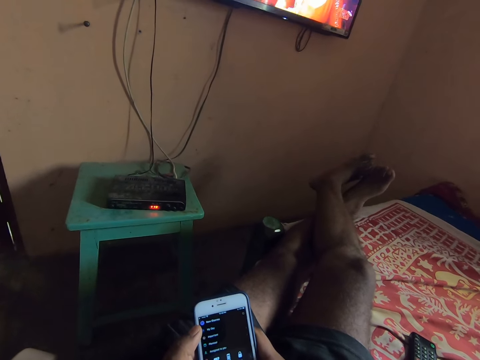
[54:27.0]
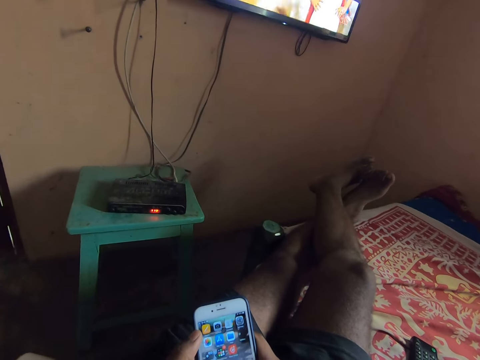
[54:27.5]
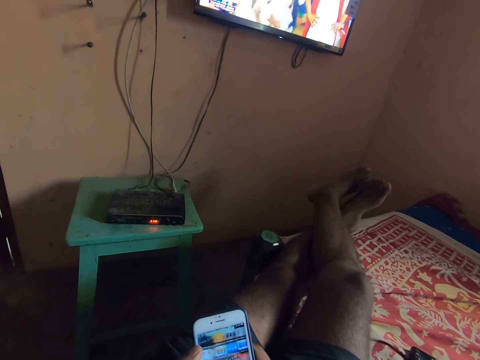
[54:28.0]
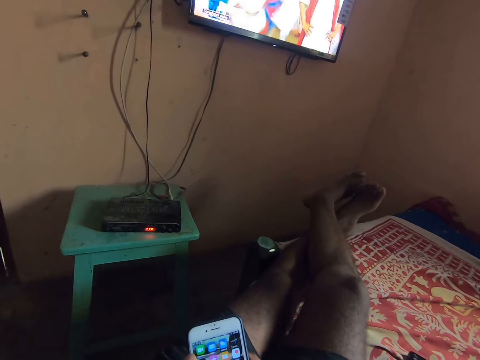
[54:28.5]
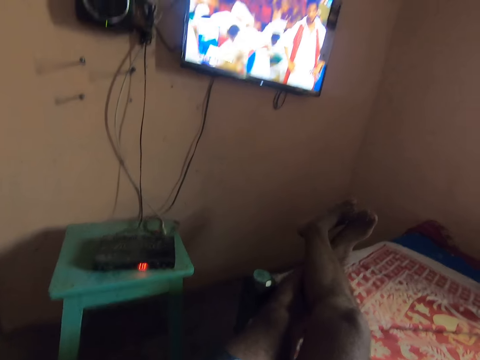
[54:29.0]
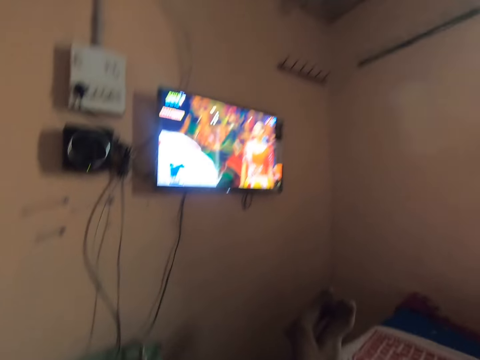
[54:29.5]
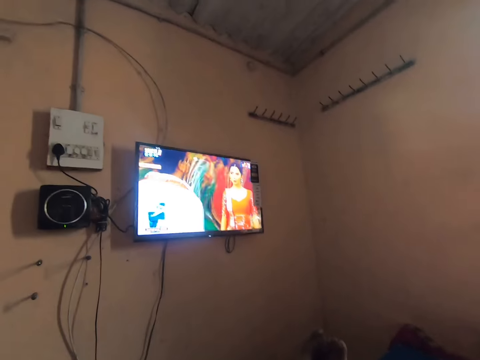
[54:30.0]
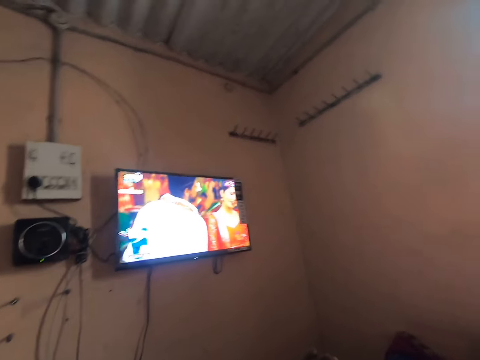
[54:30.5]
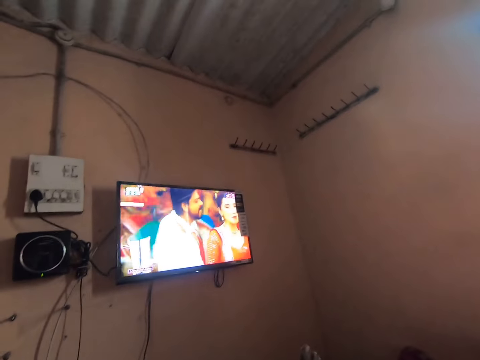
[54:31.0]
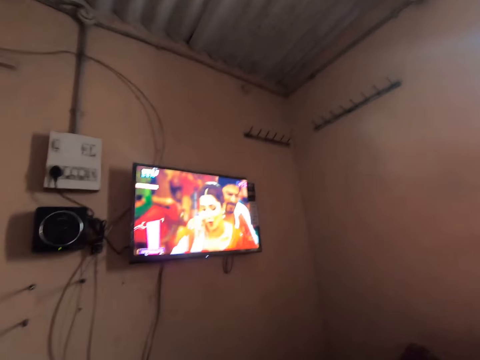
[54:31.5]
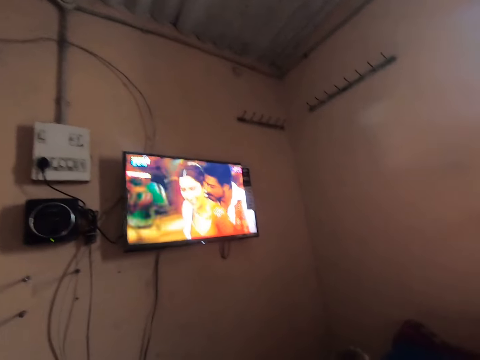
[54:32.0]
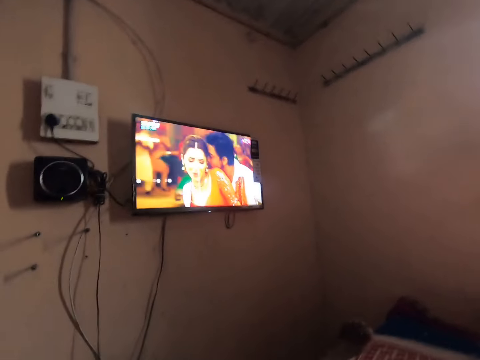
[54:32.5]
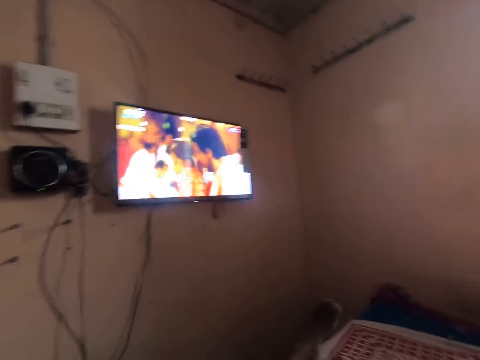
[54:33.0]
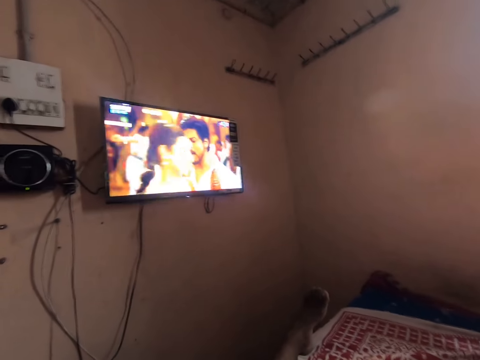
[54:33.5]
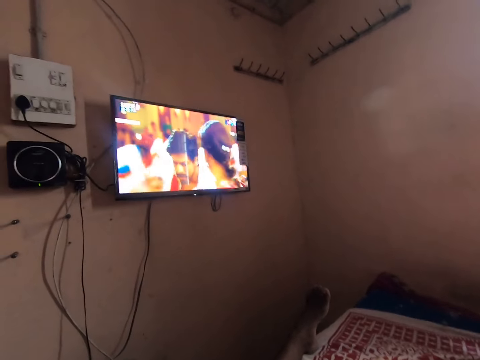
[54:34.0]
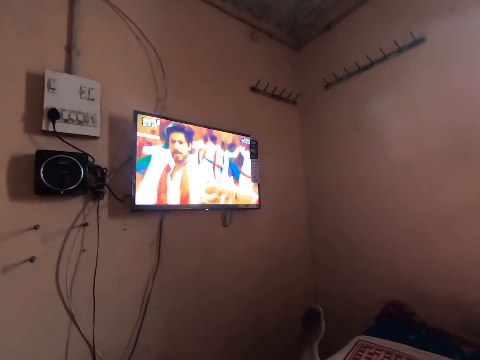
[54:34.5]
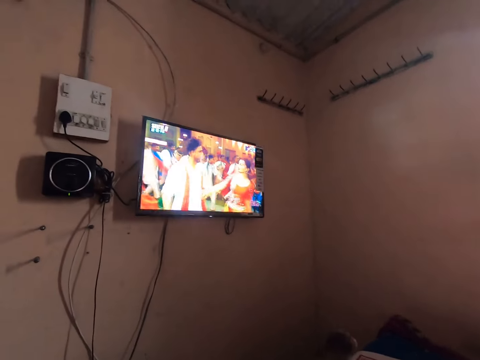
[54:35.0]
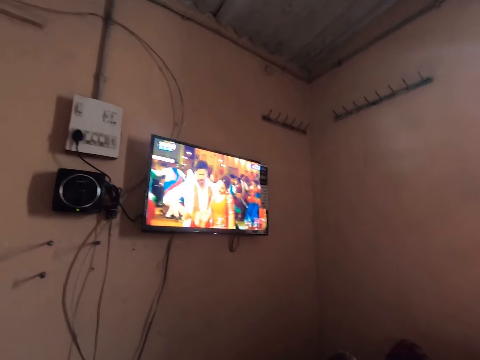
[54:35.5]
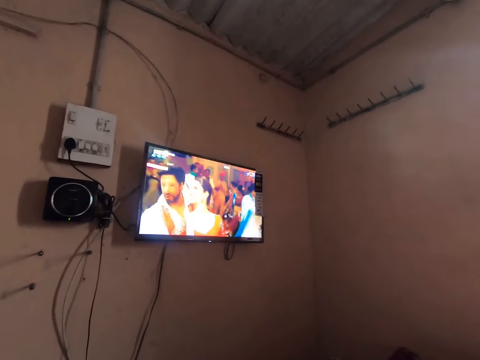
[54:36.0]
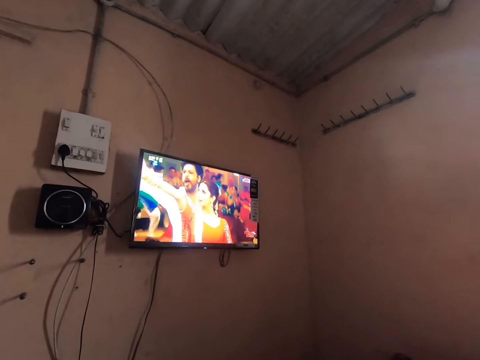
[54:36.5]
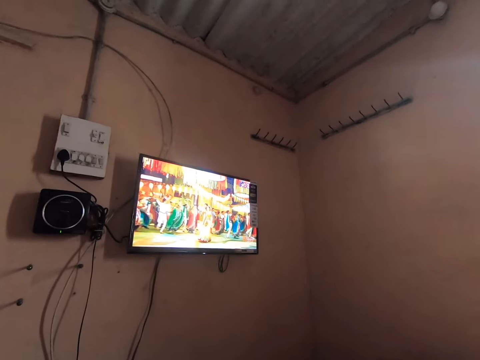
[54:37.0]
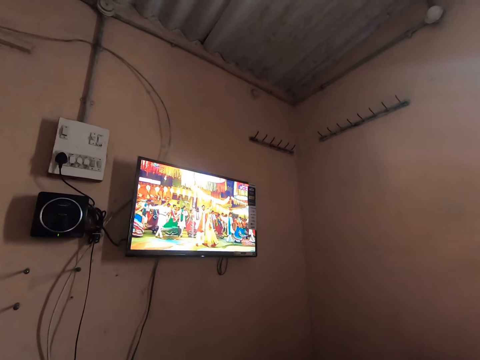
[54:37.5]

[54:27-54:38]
The camera wearer watches the TV on the bed. He puts his phone down. He continues to watch the television.

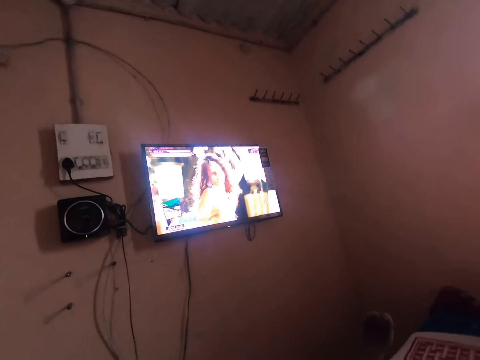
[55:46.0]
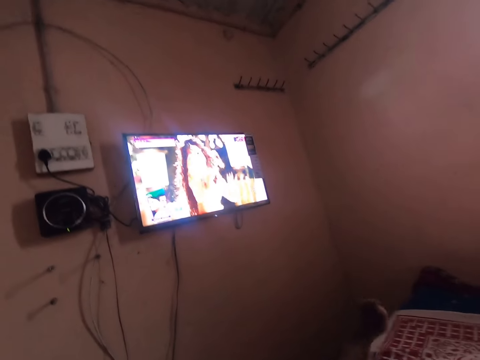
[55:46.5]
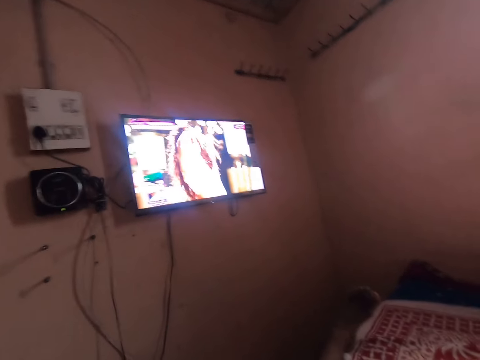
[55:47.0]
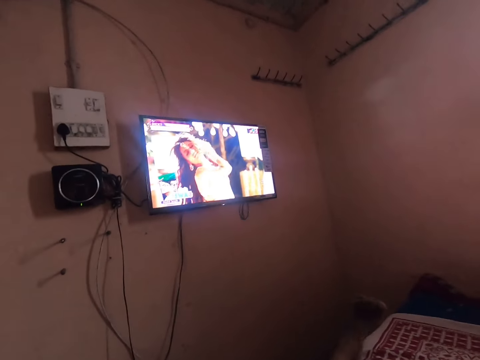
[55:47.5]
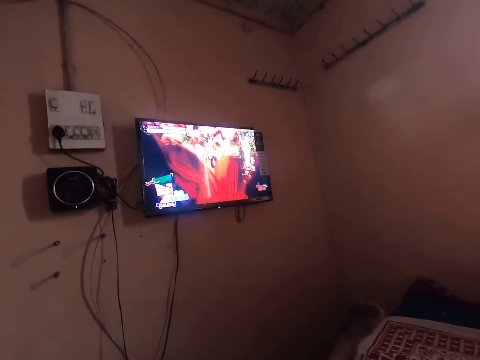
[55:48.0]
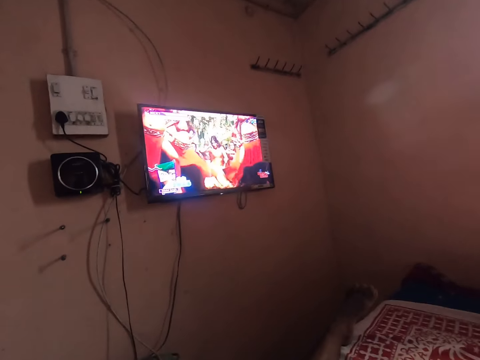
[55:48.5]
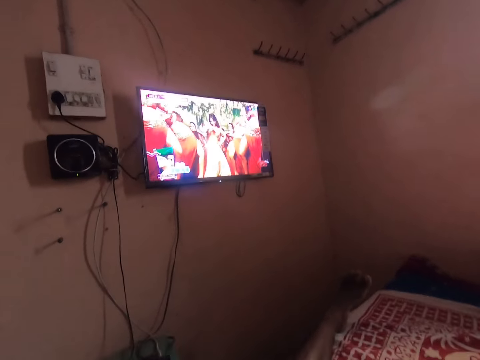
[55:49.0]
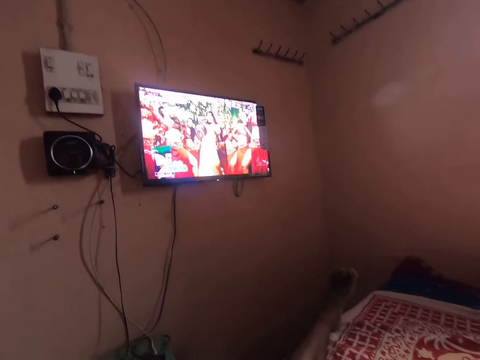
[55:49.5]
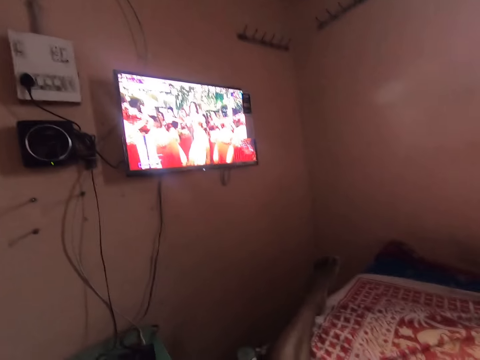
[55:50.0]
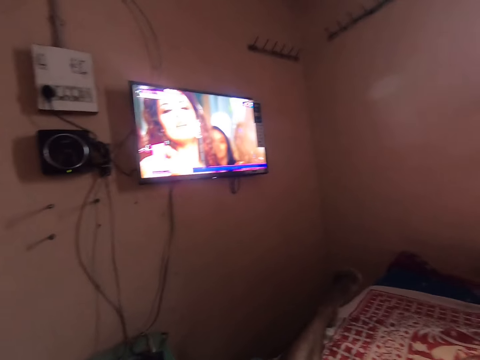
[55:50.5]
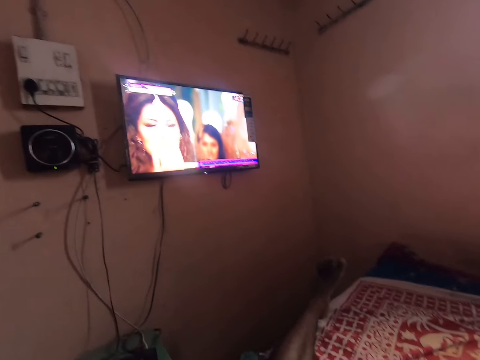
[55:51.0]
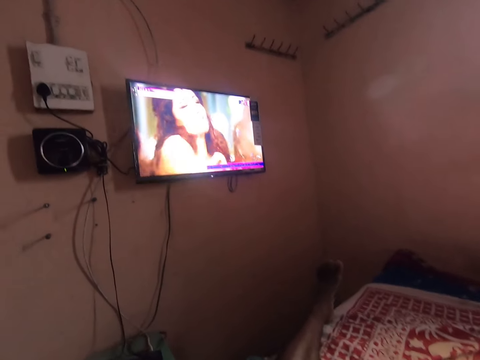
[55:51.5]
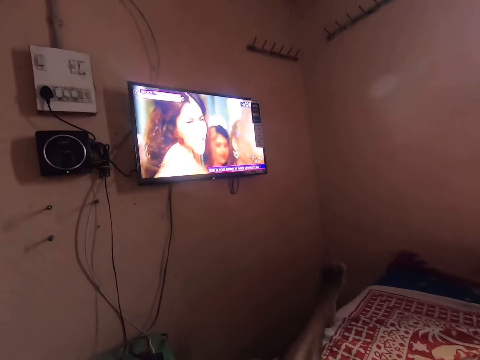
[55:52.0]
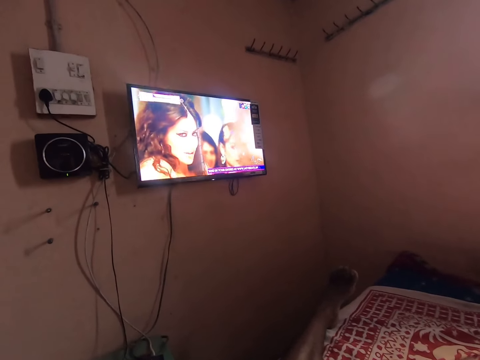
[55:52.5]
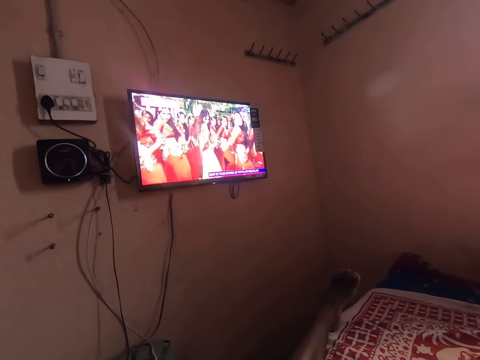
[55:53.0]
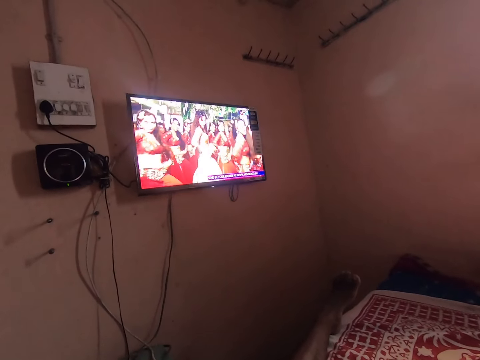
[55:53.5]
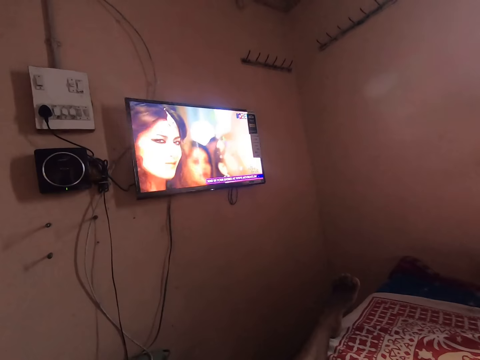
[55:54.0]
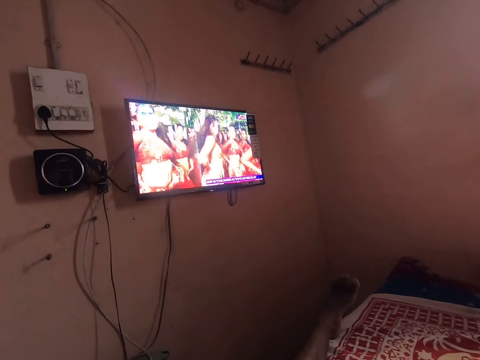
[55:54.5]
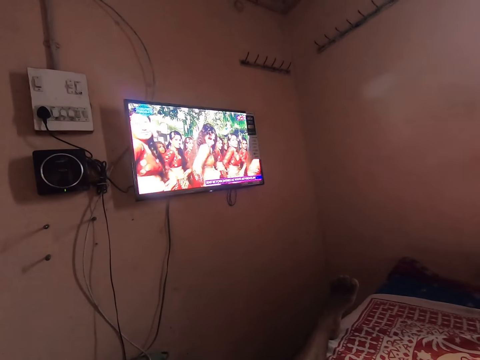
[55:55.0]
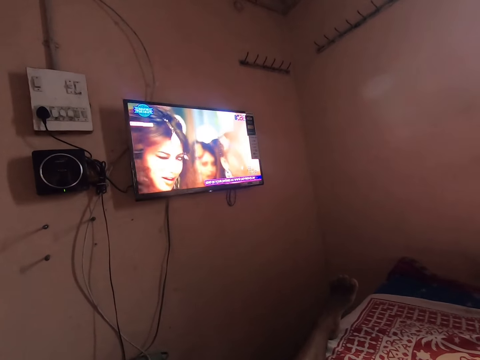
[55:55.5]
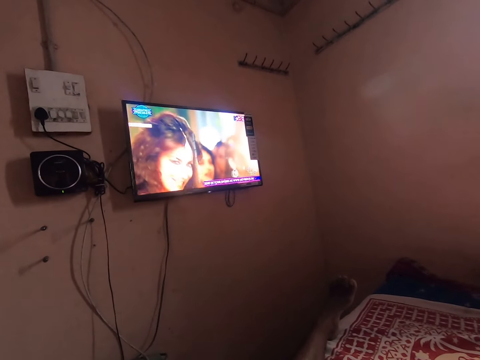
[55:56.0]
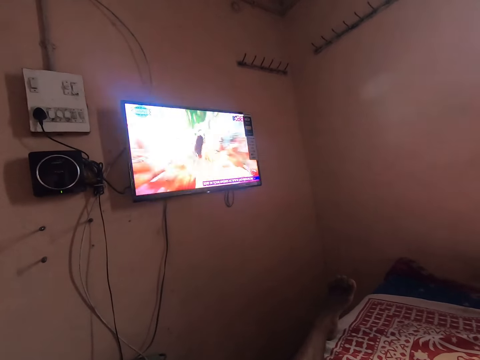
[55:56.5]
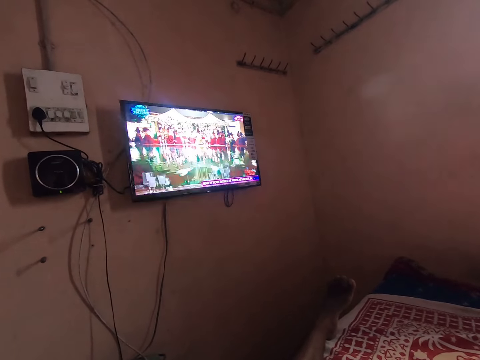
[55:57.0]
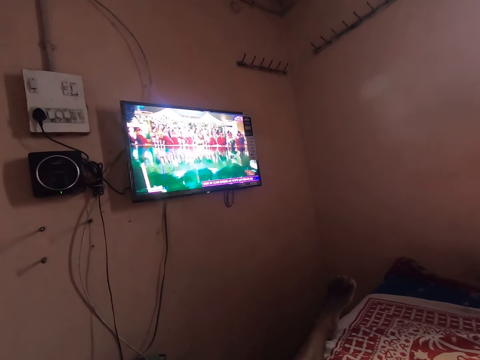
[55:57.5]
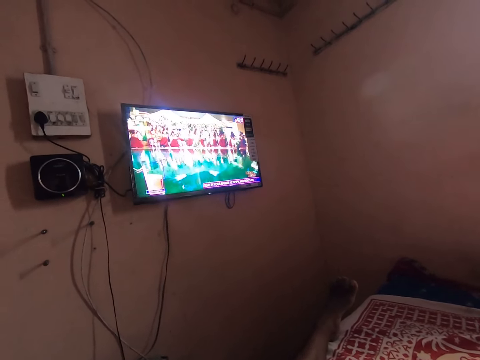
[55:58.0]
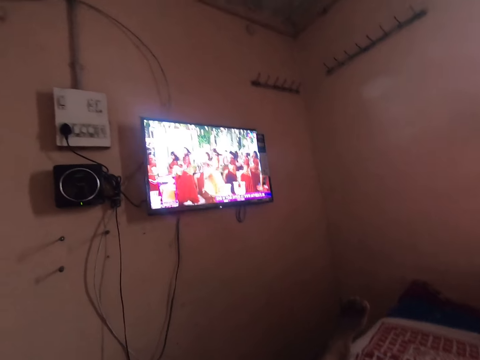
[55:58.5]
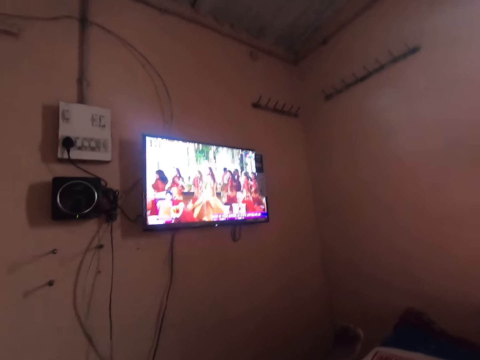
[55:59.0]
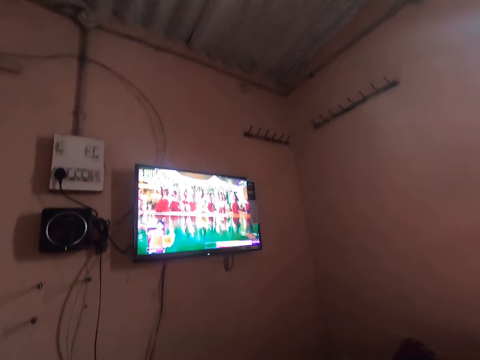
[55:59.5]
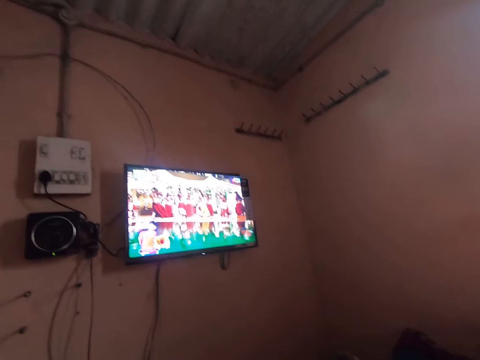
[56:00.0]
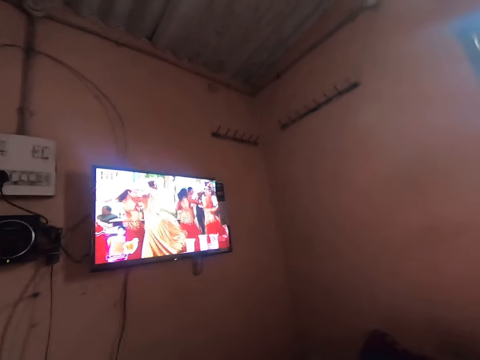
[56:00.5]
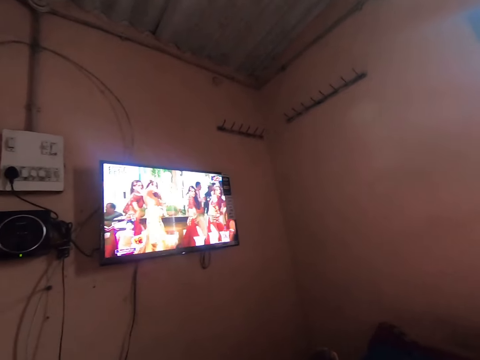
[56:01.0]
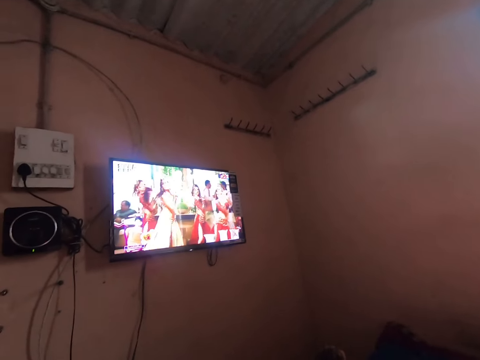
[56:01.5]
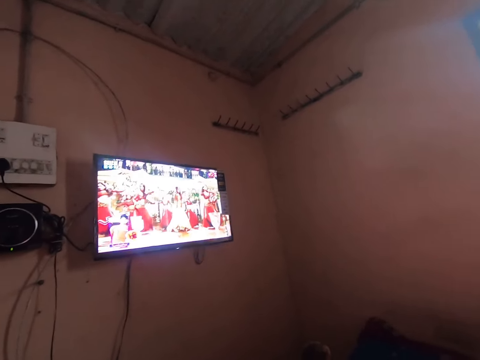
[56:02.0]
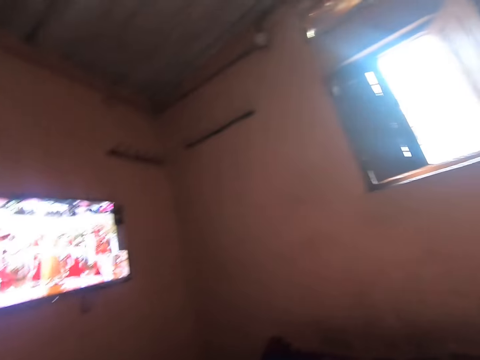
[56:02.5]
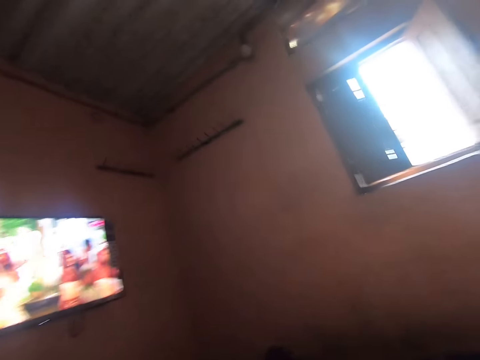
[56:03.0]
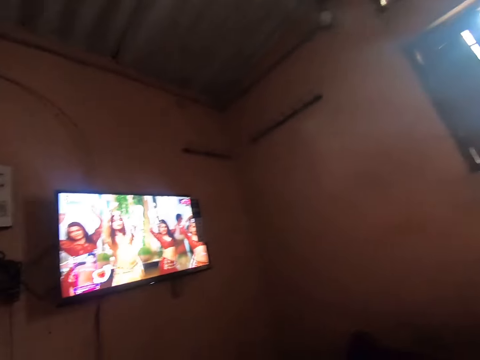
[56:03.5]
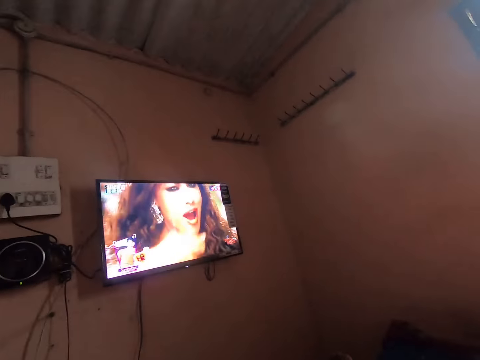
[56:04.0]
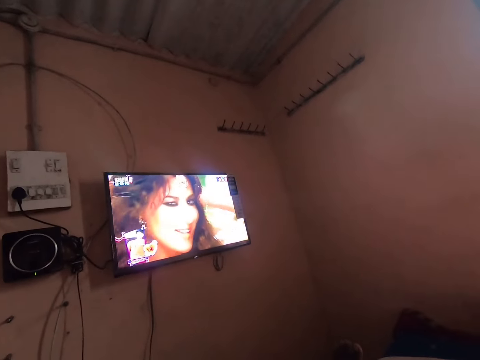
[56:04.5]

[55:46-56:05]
The camera wearer shakes his feet. He continues to watch television. He looks aside.
